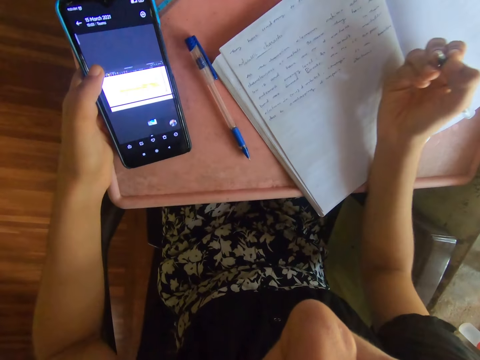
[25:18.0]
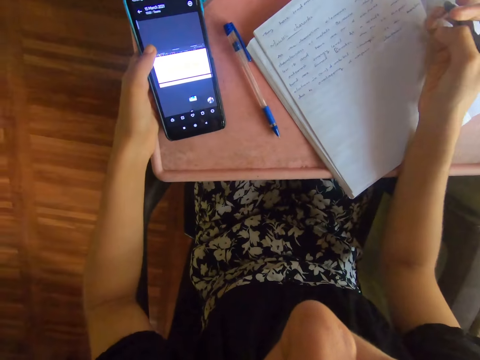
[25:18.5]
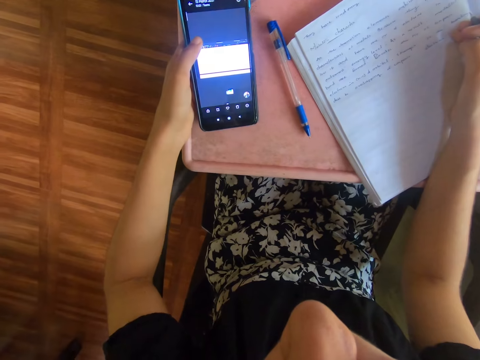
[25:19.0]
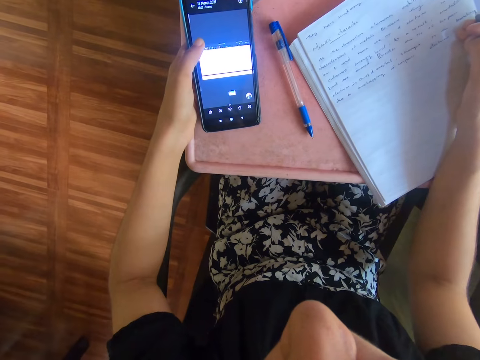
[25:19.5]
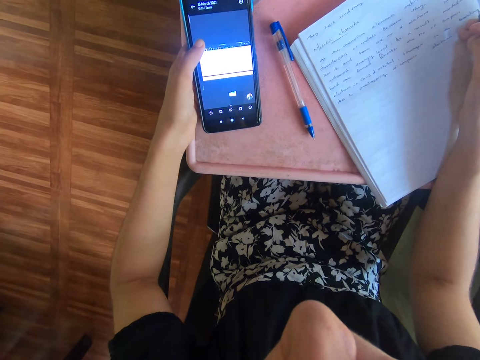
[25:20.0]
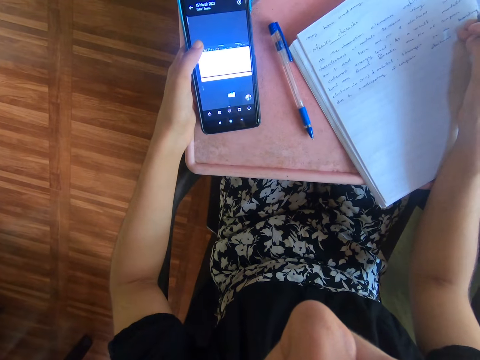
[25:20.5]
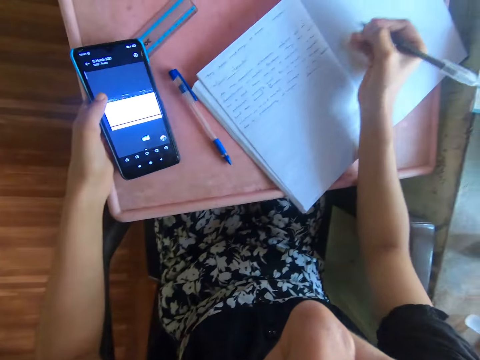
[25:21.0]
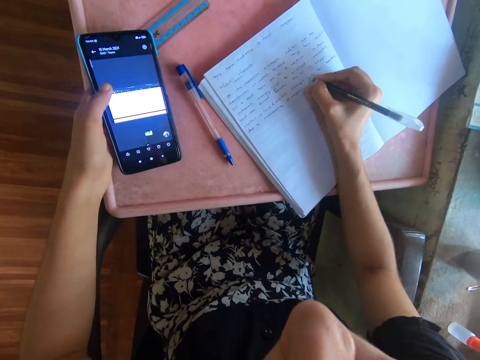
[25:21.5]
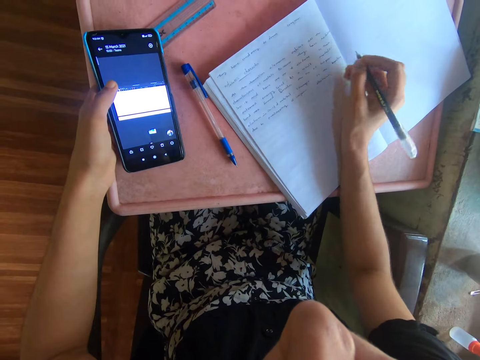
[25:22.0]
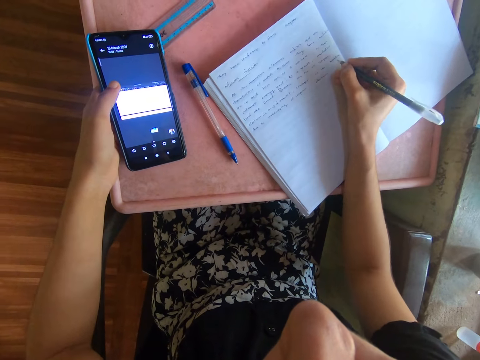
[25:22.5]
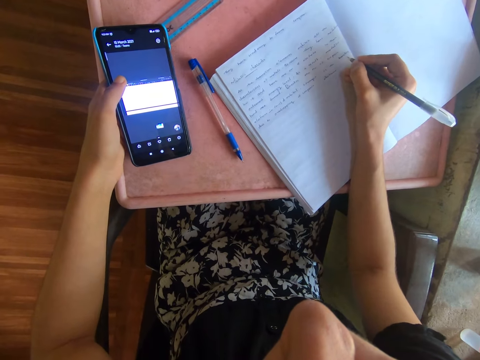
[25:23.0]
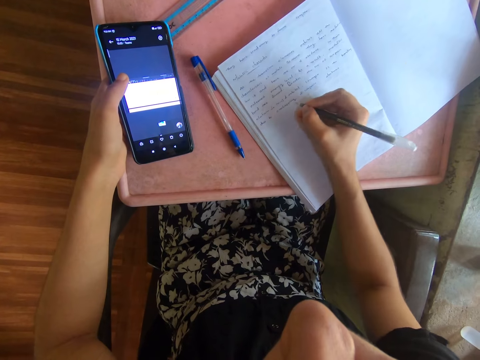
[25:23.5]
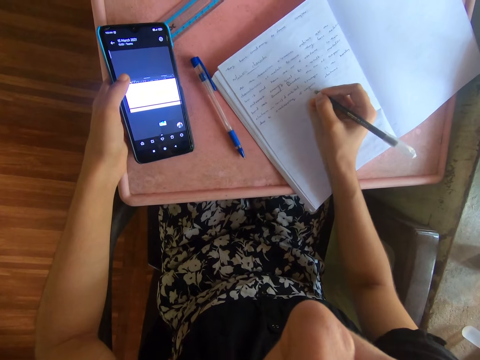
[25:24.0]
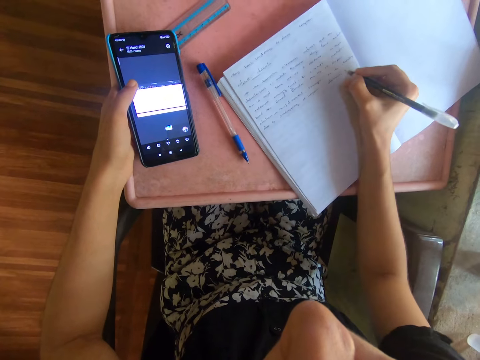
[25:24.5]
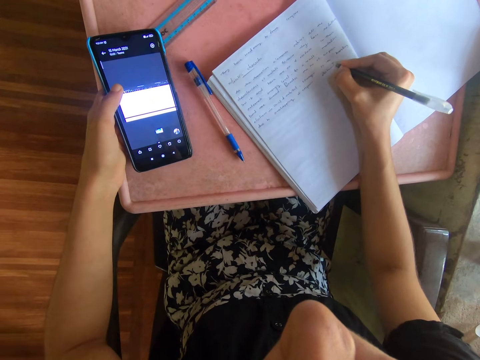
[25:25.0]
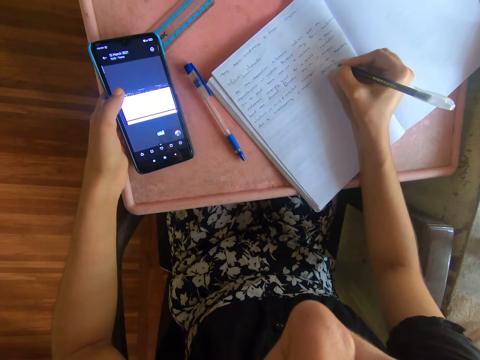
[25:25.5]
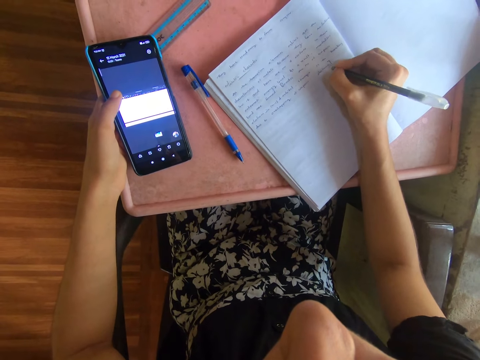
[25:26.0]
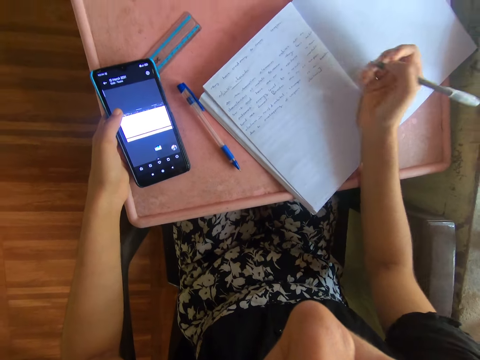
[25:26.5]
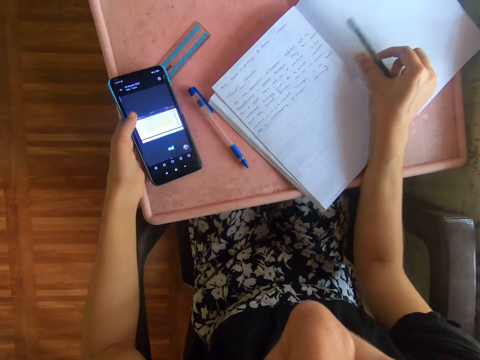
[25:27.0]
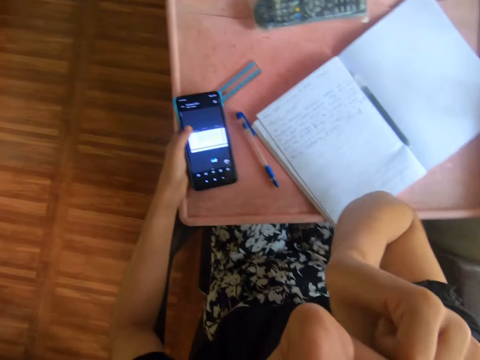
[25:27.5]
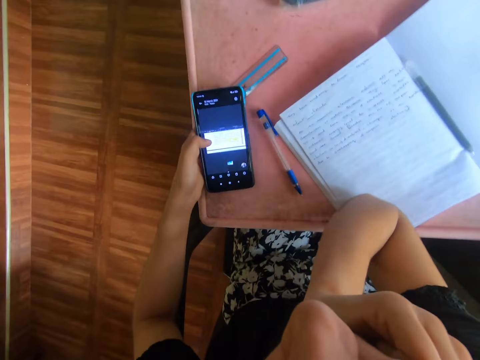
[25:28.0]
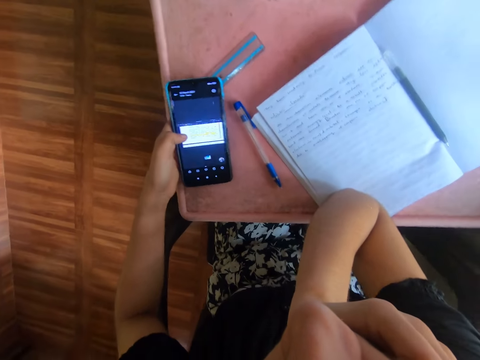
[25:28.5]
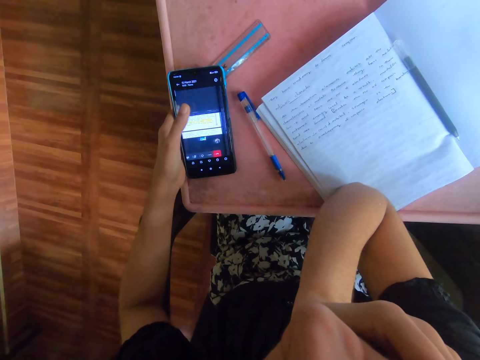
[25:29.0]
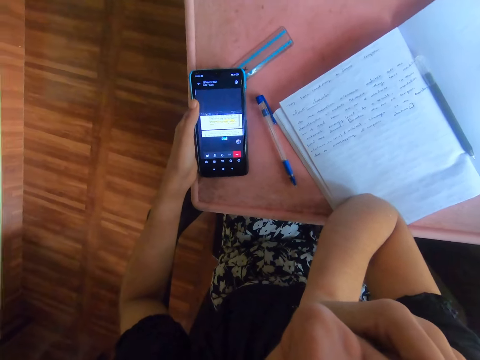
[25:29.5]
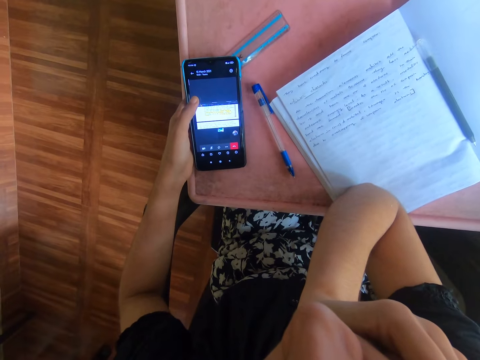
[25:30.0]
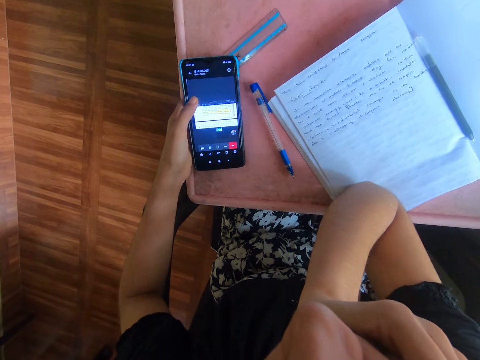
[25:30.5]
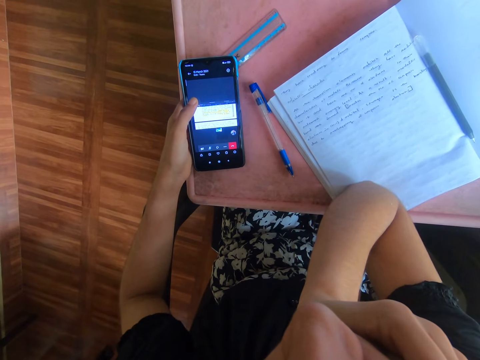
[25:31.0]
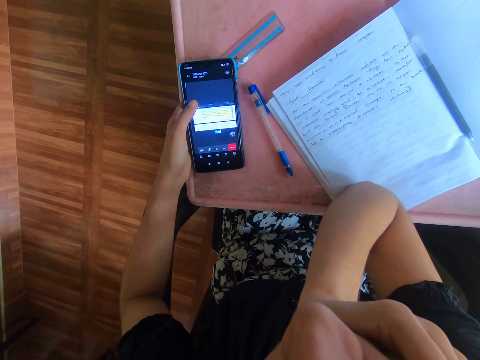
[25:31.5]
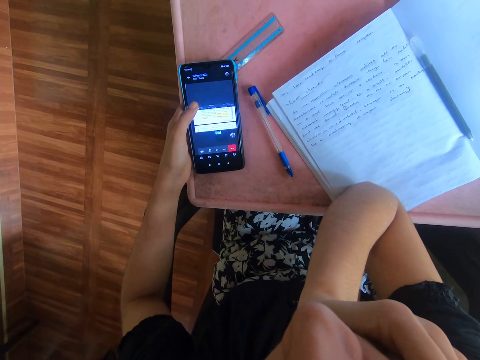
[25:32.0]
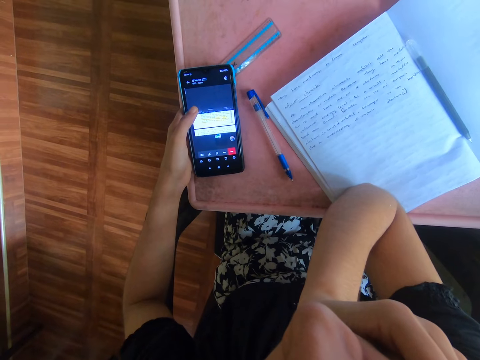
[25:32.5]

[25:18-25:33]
The camera wearer drops the pen on the book with her right hand. She places her right hand on her face. She places her right elbow on the table. She operates the phone with her left hand.

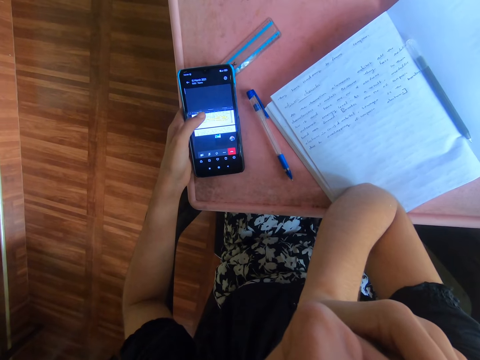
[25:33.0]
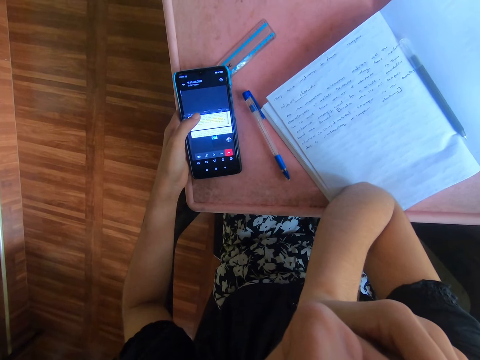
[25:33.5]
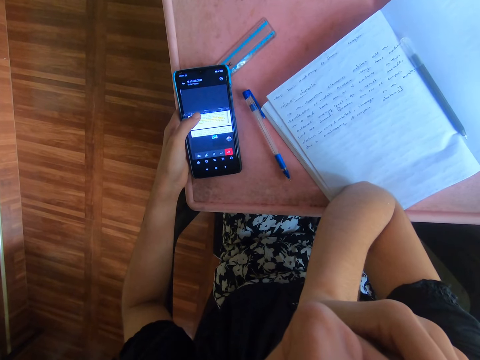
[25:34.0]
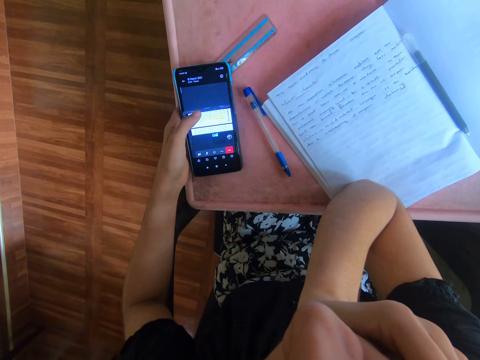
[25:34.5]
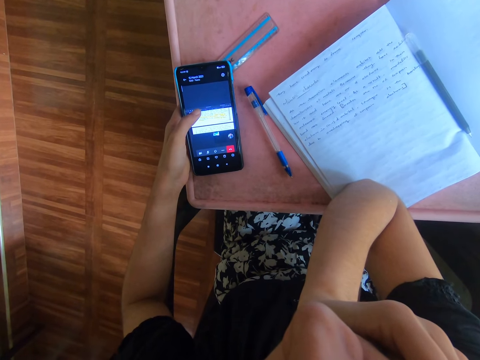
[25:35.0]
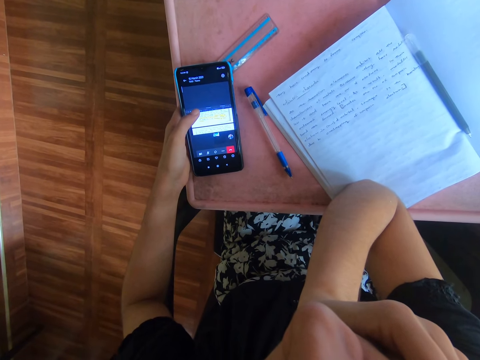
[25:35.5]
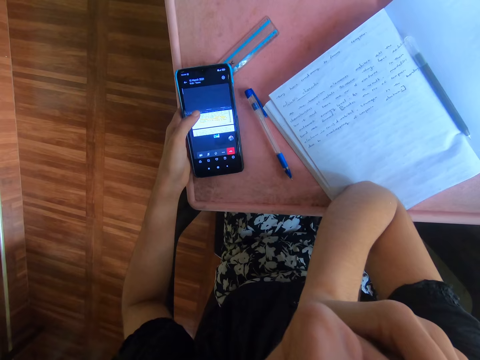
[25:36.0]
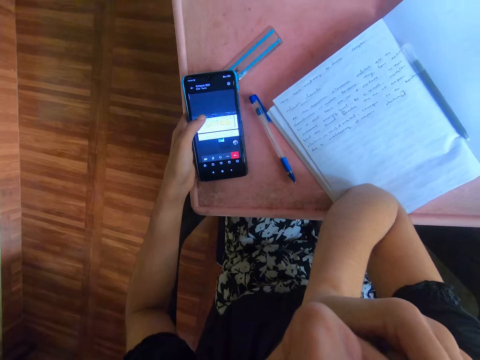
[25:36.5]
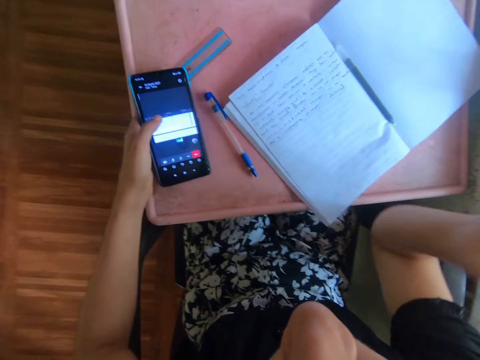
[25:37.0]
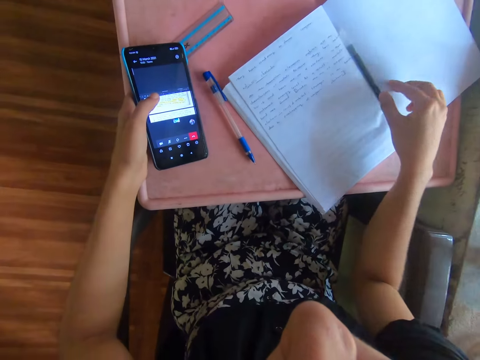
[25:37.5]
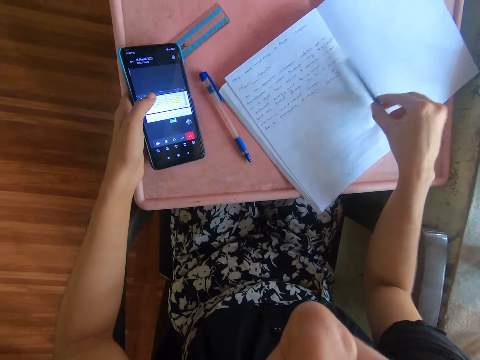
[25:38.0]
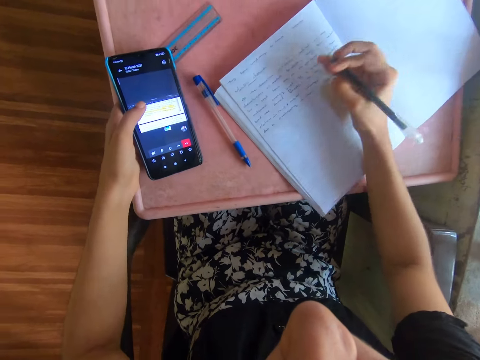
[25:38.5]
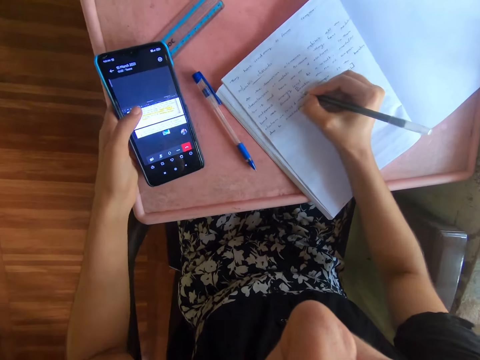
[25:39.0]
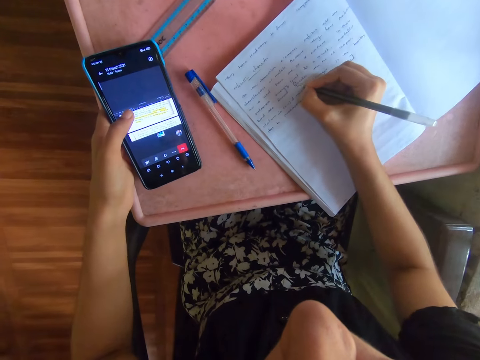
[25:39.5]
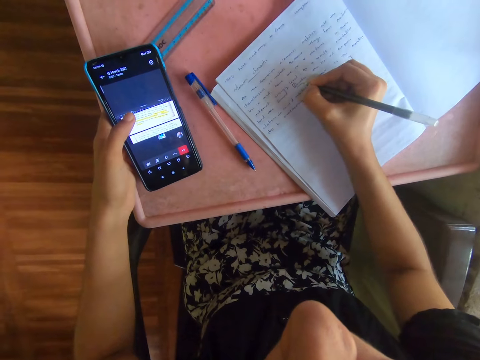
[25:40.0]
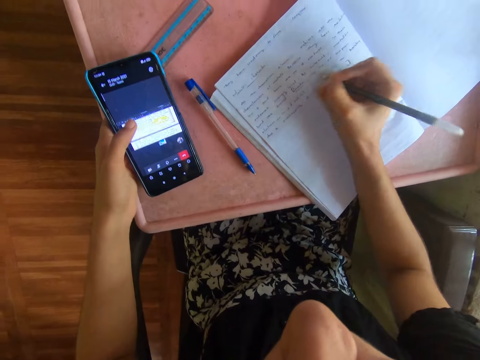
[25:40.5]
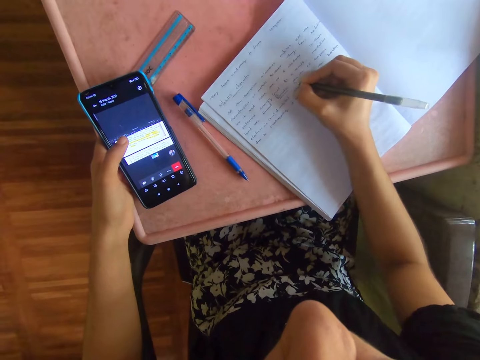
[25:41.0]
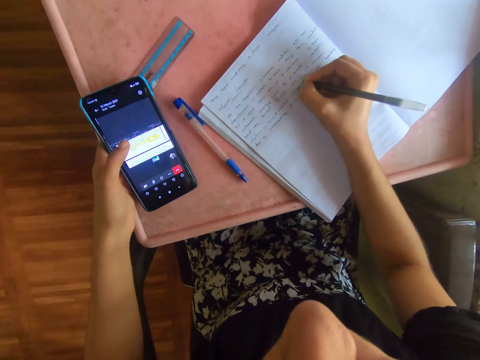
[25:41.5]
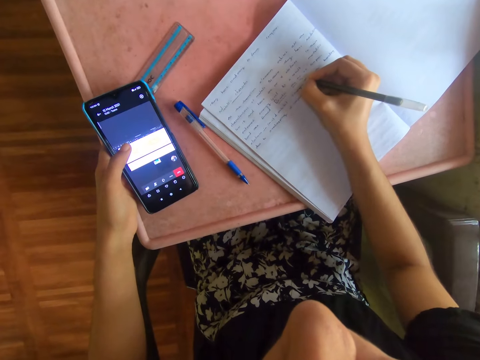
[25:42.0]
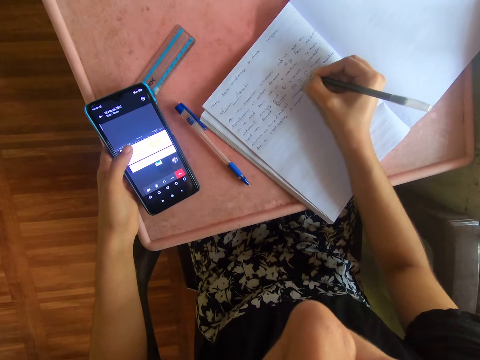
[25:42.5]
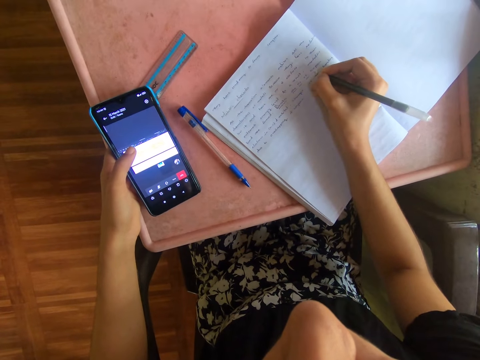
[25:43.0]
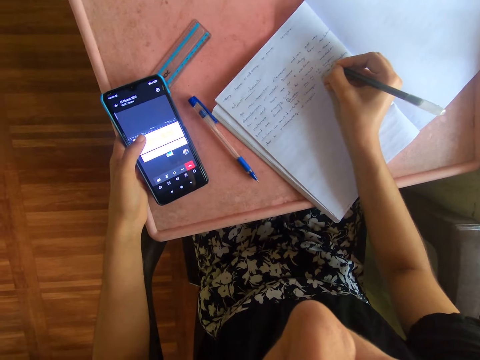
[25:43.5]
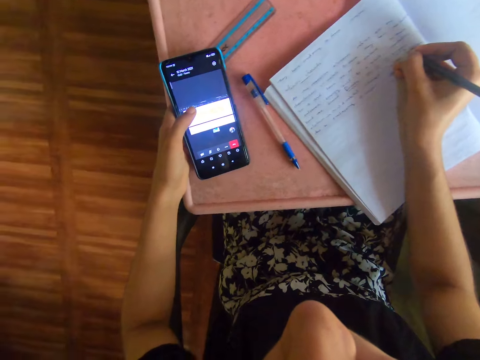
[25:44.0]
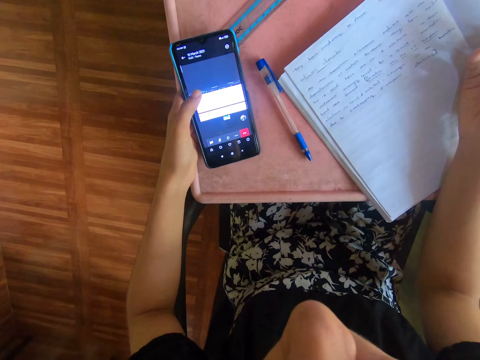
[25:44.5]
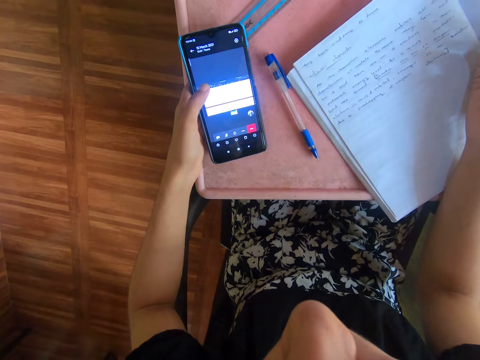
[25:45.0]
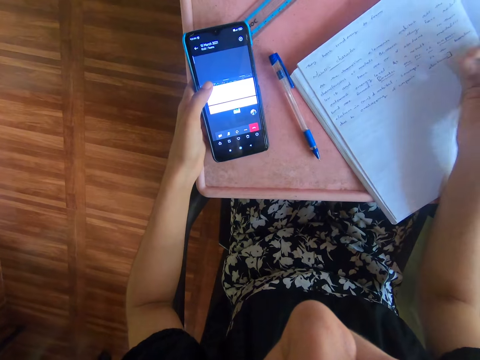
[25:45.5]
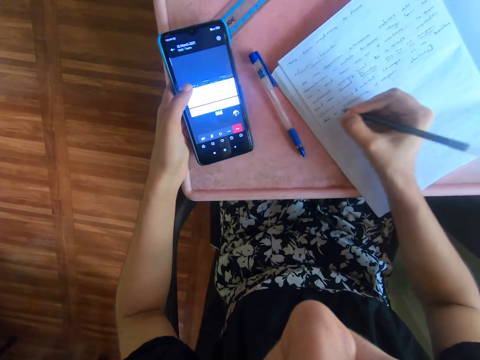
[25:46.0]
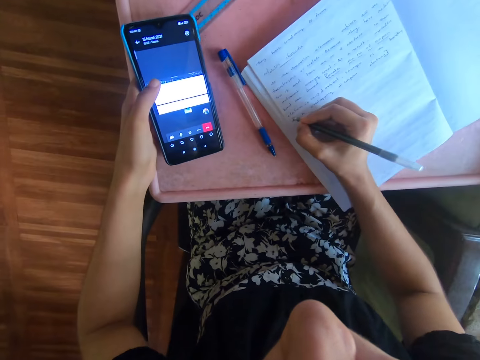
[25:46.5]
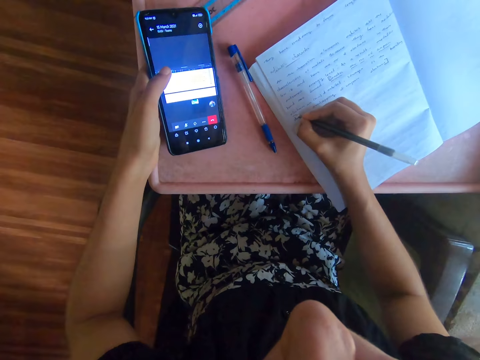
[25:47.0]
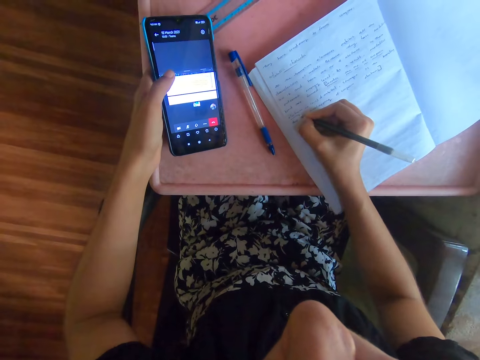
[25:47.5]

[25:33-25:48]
The camera wearer picks up the pen from the book with her right hand. She writes in the book with the pen in her right hand.
